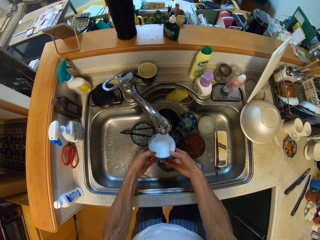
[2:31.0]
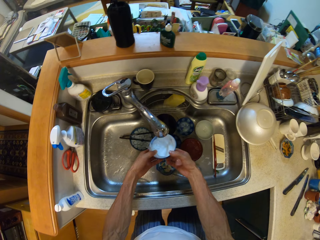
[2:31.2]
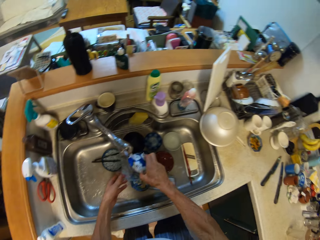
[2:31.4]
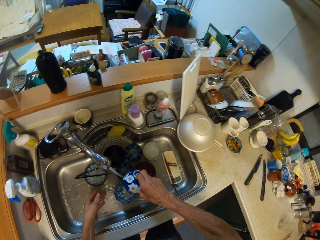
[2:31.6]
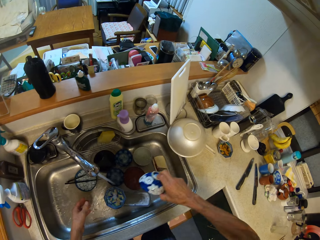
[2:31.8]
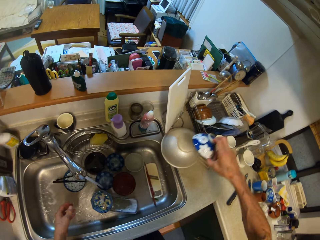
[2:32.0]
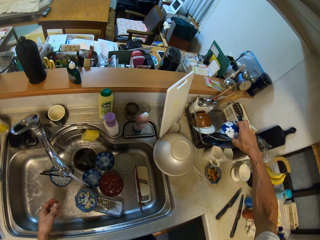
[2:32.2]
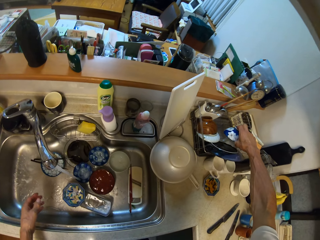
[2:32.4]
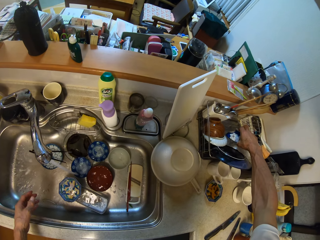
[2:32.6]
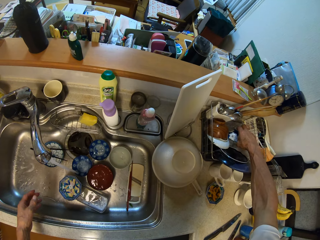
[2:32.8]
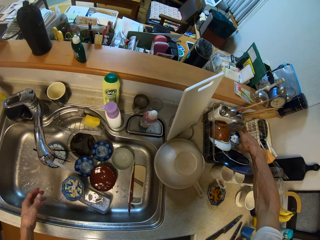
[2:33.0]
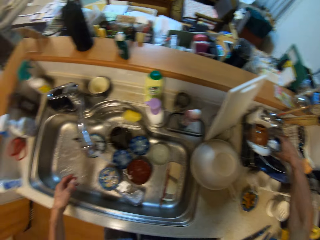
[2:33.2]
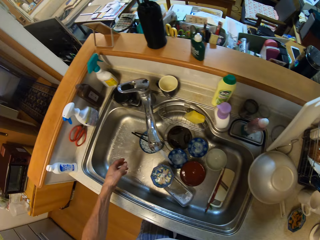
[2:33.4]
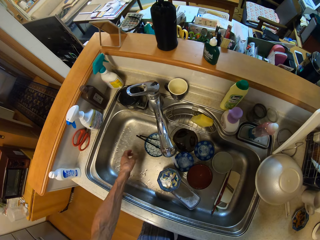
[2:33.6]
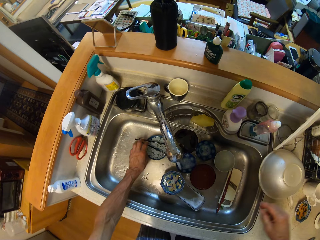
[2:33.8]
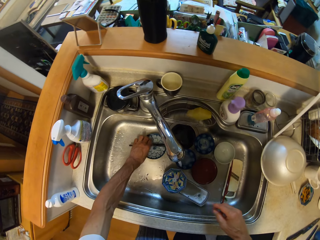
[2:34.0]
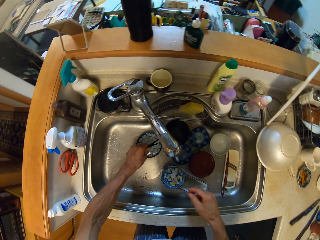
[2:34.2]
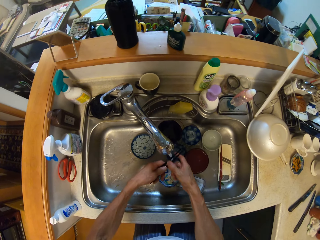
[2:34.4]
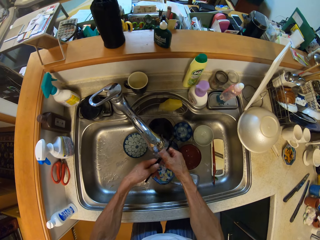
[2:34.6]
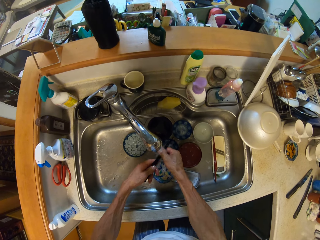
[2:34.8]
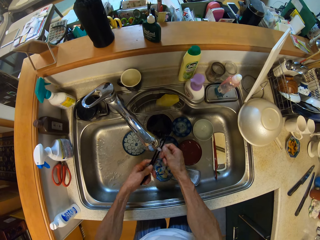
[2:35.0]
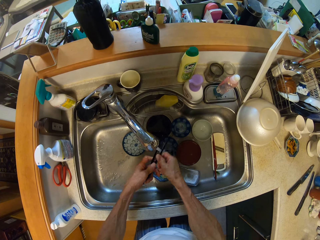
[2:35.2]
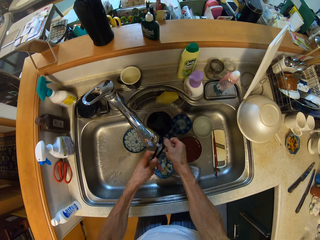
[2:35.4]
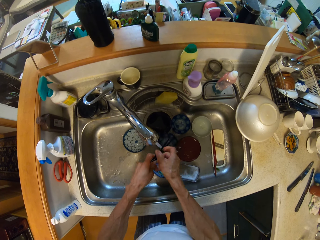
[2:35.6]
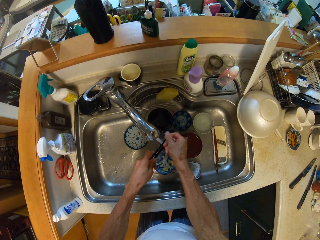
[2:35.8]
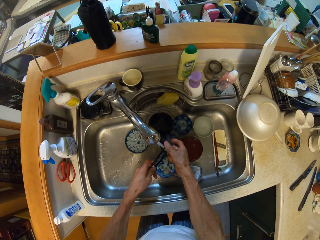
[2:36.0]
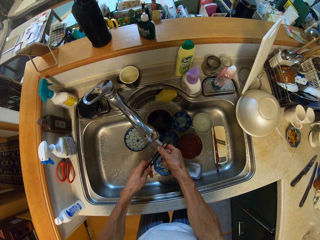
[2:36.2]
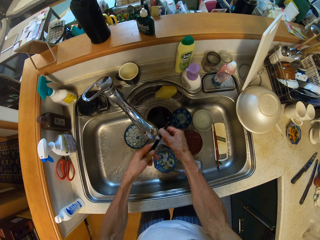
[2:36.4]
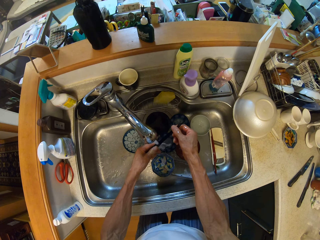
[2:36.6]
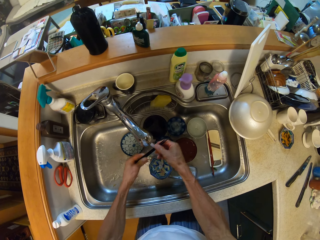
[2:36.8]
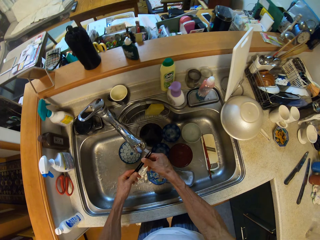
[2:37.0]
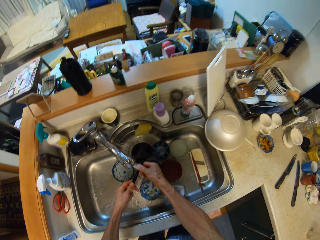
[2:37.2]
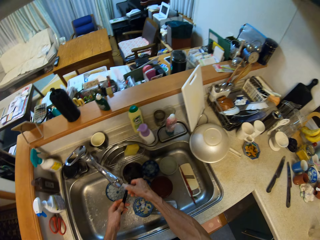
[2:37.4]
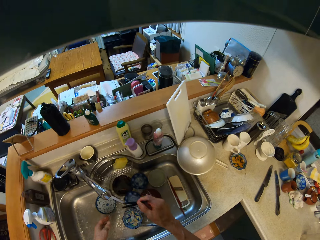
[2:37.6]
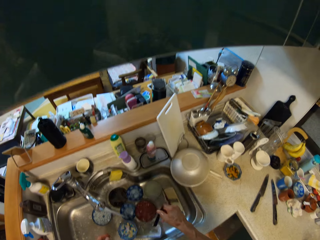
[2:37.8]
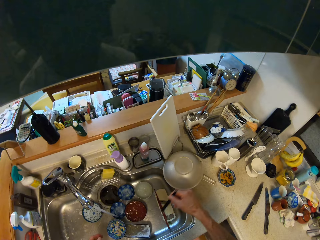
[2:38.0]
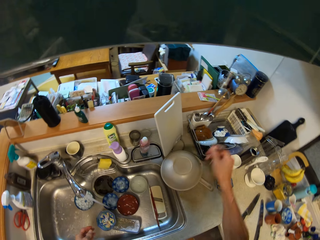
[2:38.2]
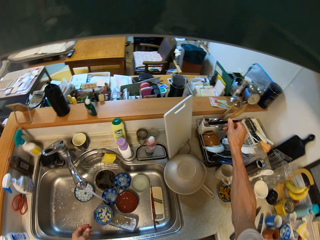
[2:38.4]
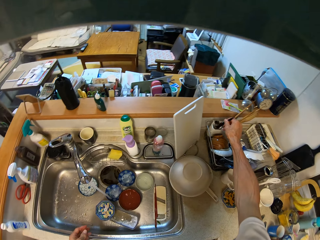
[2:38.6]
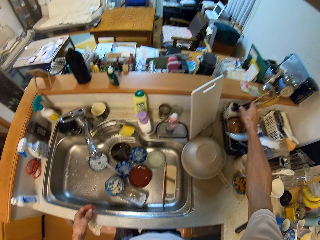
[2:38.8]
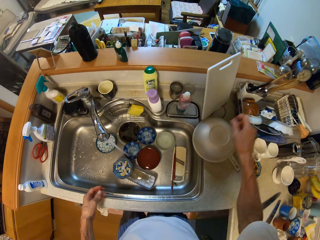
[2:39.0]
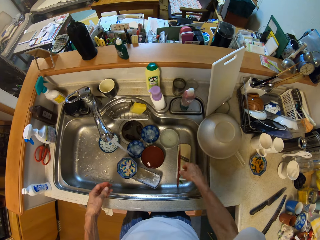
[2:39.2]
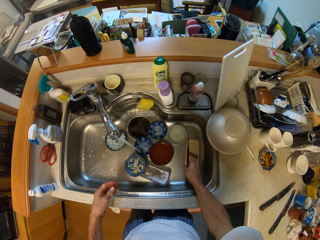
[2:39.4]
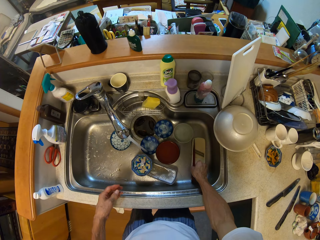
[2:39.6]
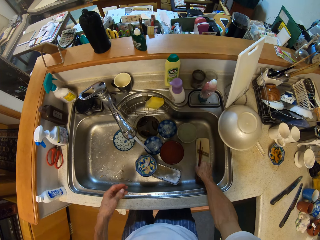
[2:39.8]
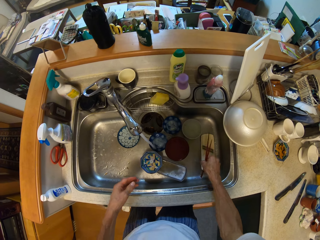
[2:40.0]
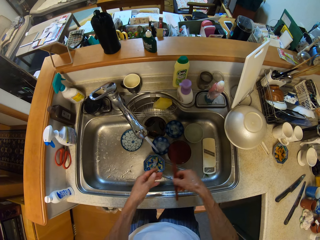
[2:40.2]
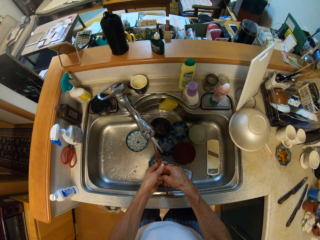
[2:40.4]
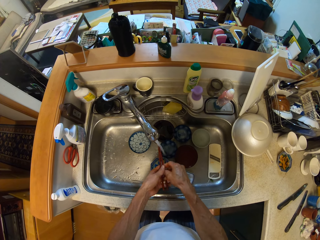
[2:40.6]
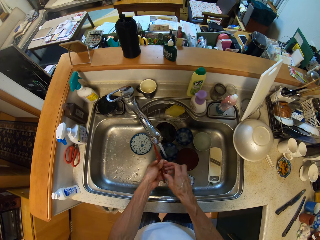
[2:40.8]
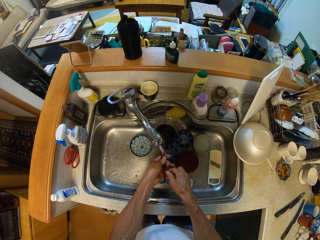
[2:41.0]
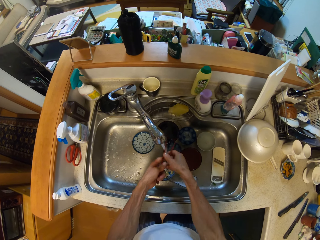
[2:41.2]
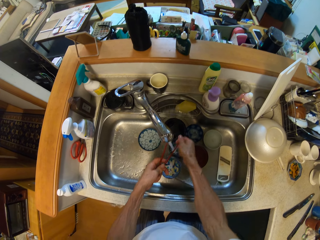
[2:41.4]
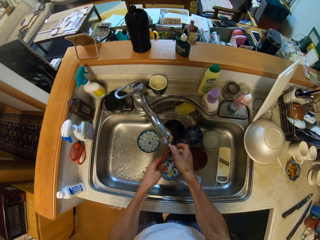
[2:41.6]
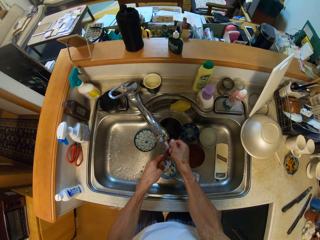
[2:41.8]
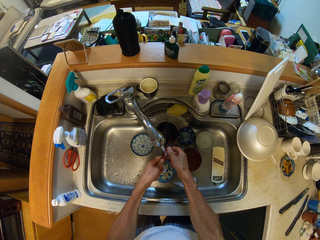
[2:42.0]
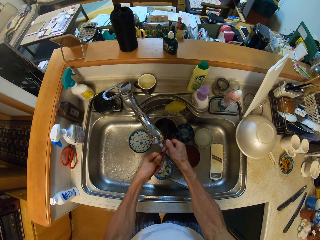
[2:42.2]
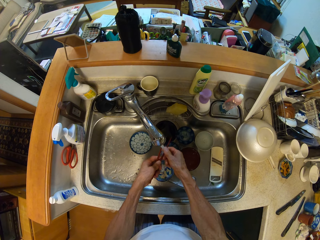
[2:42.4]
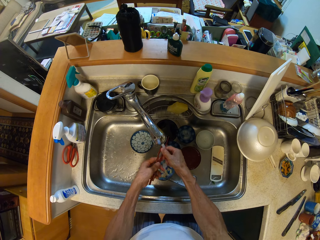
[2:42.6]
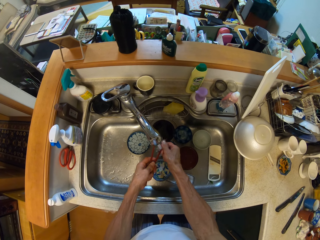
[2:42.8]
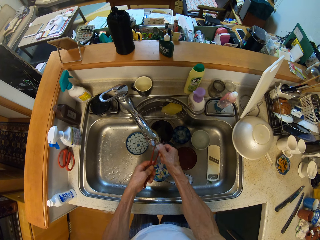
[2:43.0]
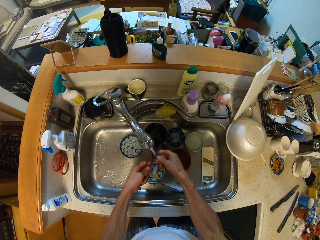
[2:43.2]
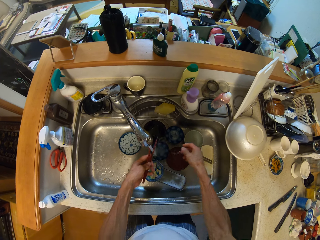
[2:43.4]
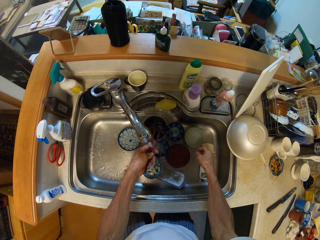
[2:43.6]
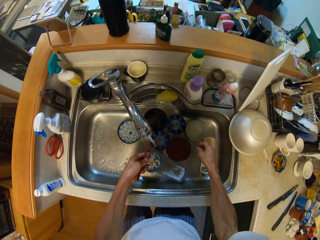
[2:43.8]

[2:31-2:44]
The camera wearer puts the plate down. They pick up something. They wash something. They put something down. They pick up the cooking sticks. They wash the cooking sticks.

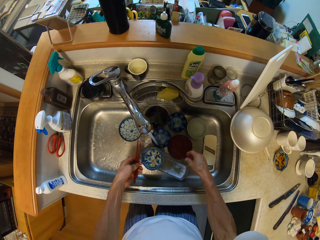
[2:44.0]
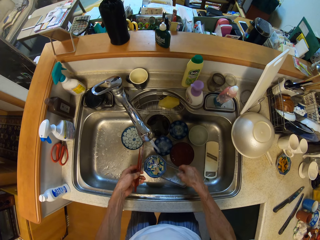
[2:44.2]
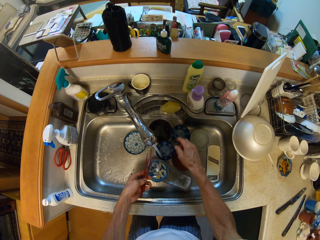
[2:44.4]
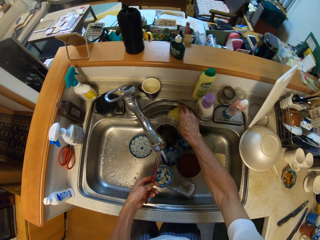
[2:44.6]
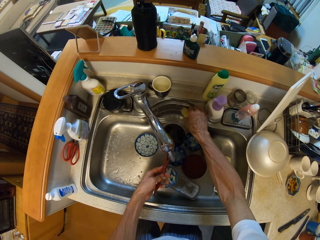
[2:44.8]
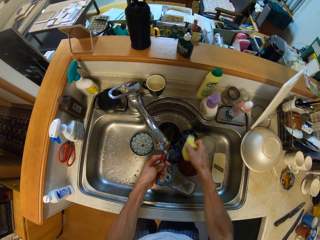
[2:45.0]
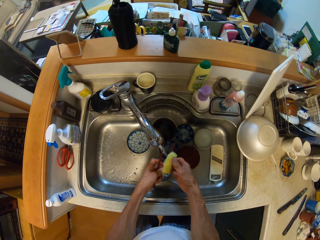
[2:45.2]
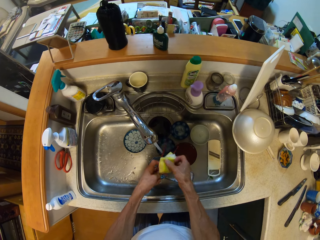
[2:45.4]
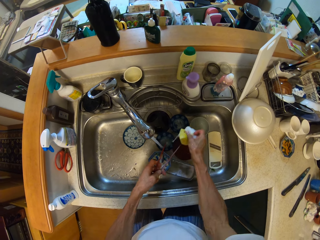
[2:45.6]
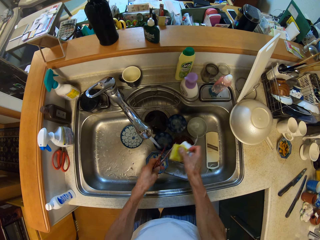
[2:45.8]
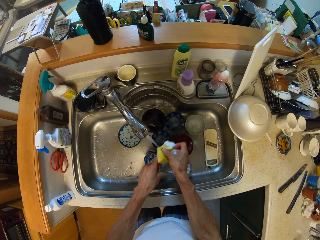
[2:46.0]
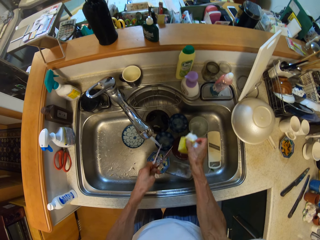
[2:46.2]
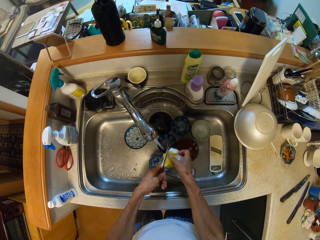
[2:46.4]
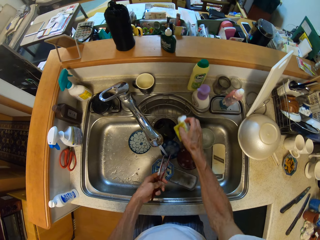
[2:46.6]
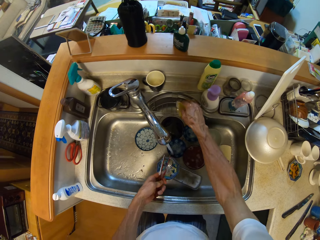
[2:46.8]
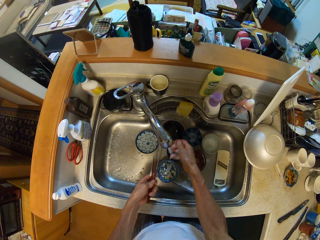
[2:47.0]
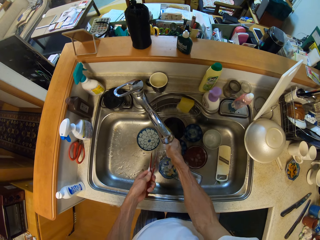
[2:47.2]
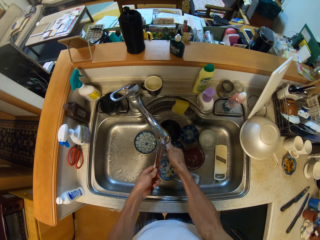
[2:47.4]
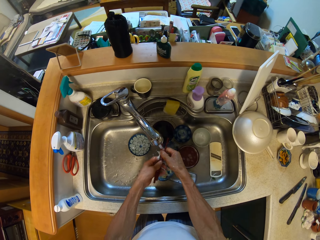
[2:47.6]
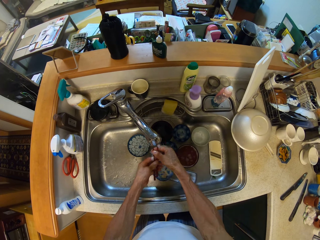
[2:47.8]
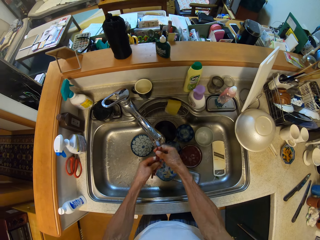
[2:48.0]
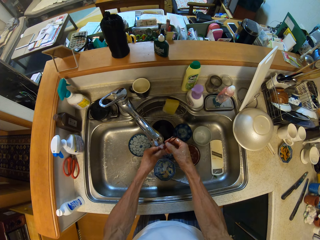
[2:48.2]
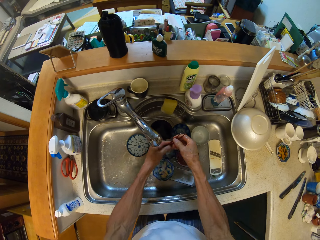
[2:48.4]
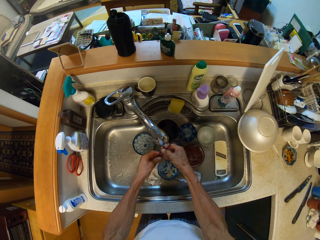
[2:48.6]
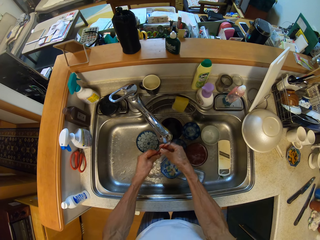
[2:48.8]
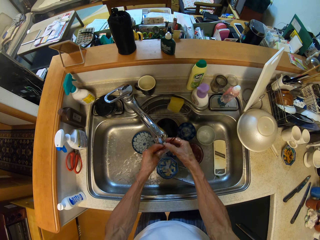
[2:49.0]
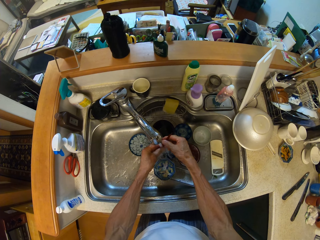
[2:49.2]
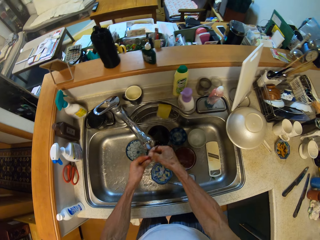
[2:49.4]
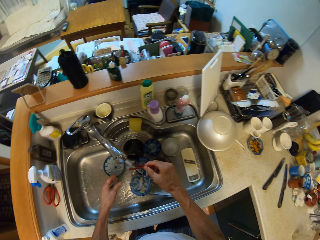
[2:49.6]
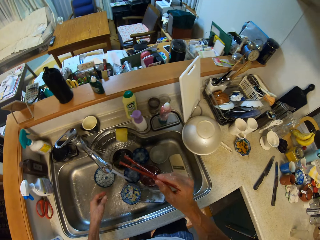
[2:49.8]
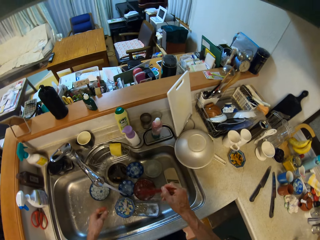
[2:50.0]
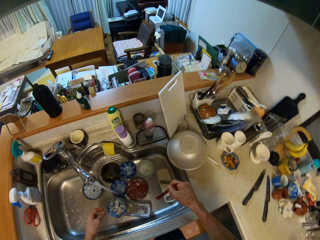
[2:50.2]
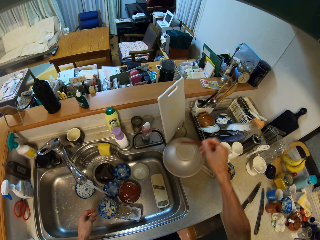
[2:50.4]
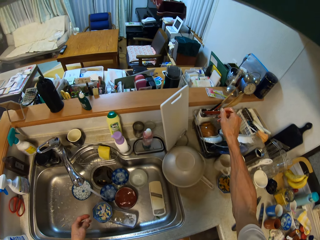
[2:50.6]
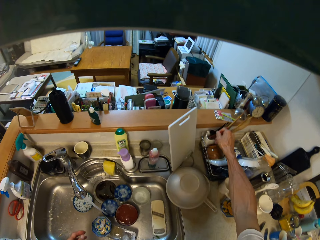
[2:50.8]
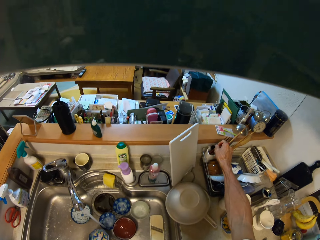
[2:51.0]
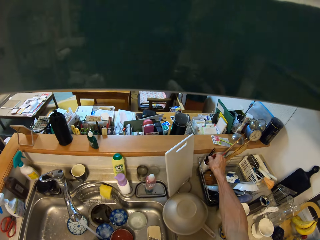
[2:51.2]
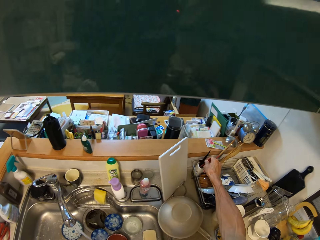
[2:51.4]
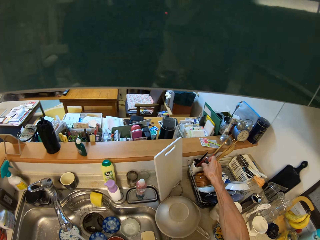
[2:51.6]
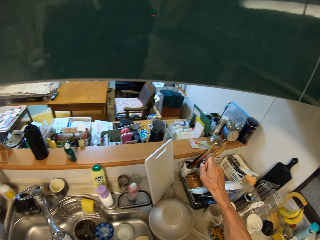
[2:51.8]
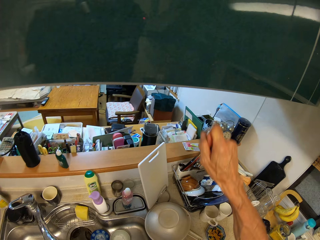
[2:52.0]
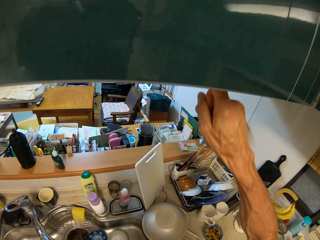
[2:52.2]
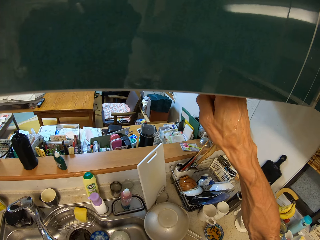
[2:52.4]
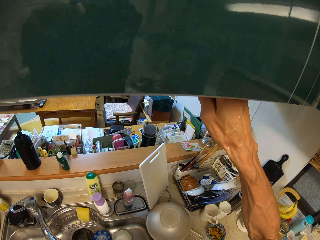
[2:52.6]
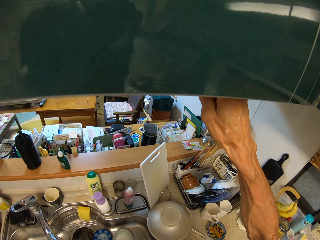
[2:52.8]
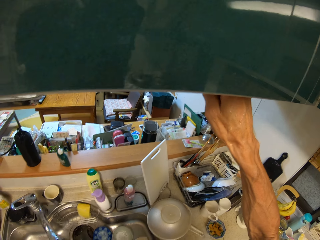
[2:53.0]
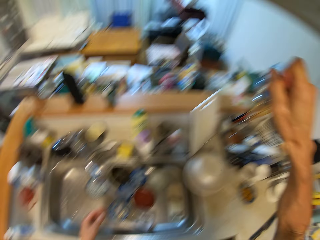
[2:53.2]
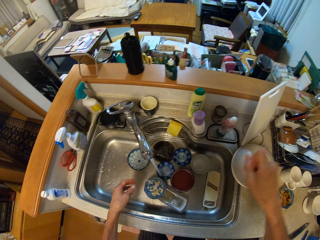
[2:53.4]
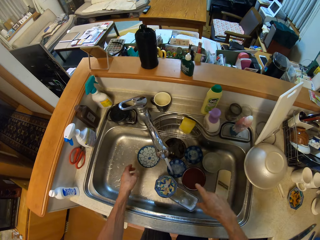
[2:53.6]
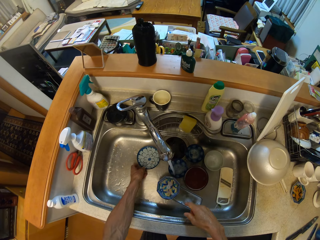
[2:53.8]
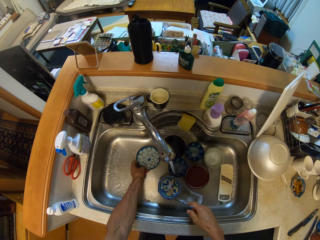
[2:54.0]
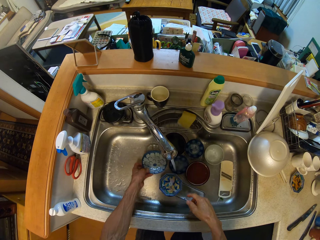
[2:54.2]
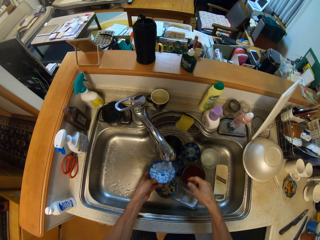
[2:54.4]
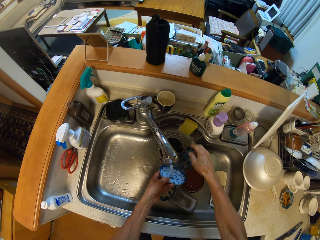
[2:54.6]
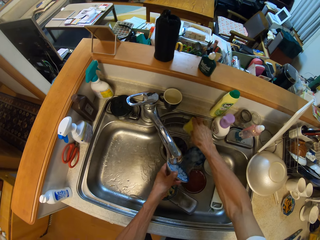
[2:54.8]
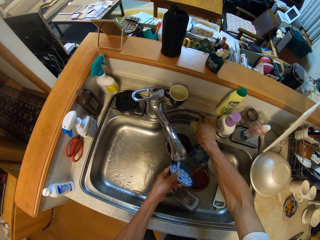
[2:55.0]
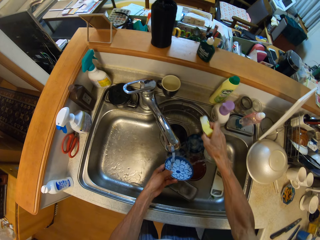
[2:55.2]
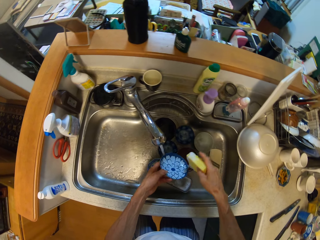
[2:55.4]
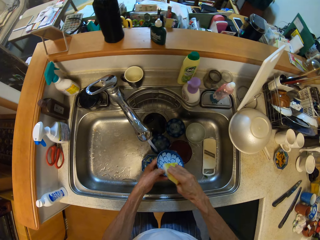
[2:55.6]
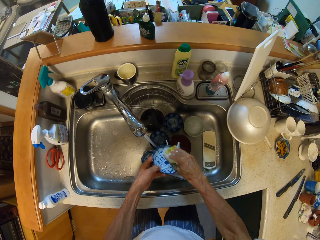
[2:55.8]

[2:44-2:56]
The camera wearer picks up a washing sponge. She washes the cooking sticks. She puts the sponge back. She washes the cooking sticks. She puts the cooking sticks down. She presses a button above her with the right hand. She picks up the plate. She picks up the washing sponge on the sink.
